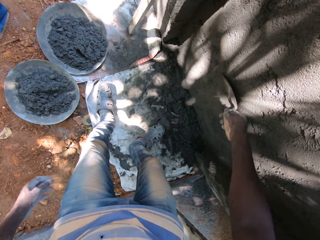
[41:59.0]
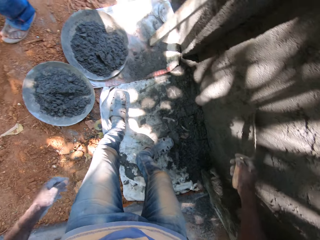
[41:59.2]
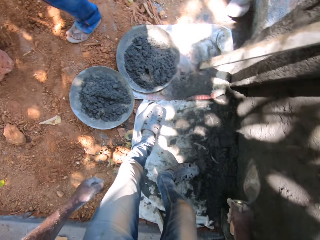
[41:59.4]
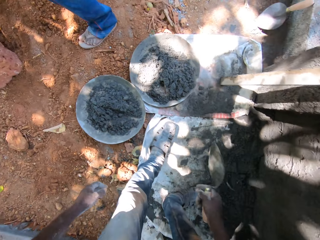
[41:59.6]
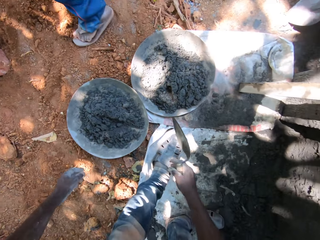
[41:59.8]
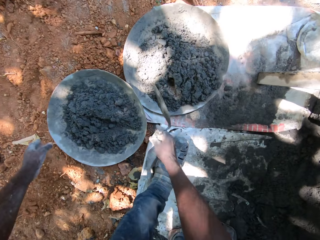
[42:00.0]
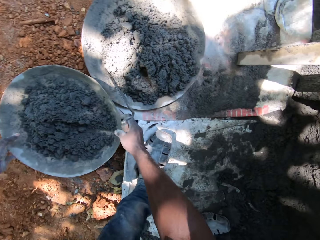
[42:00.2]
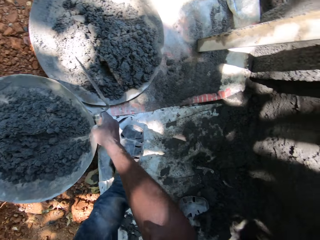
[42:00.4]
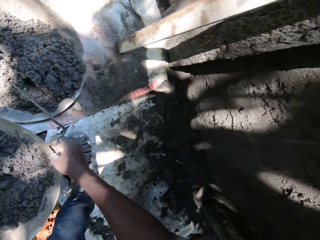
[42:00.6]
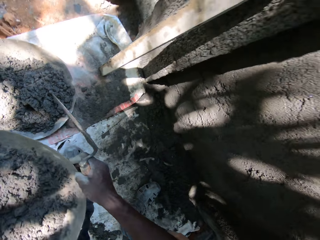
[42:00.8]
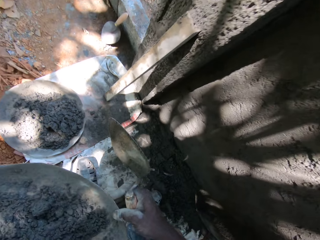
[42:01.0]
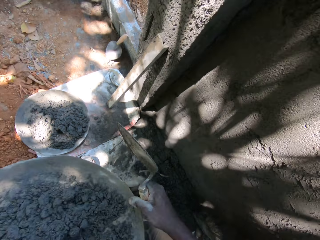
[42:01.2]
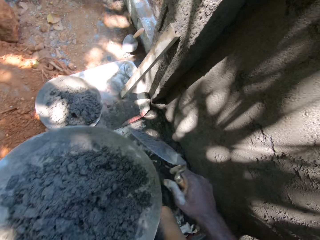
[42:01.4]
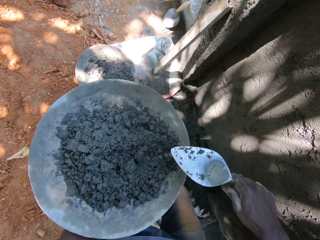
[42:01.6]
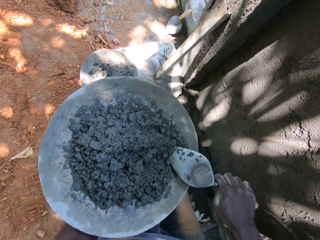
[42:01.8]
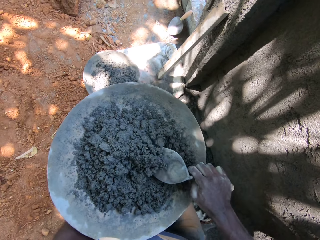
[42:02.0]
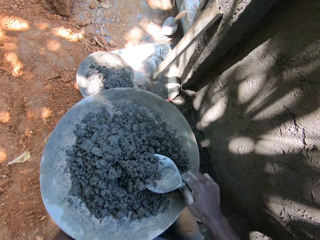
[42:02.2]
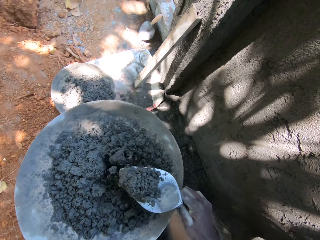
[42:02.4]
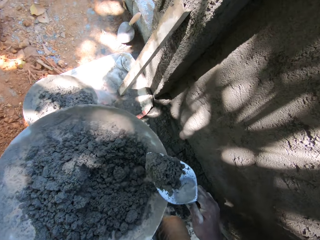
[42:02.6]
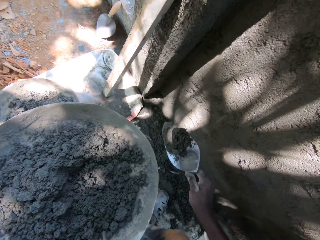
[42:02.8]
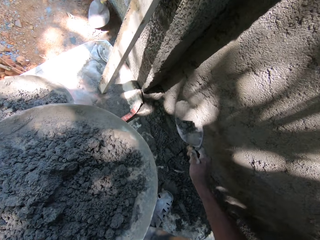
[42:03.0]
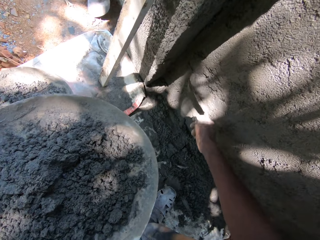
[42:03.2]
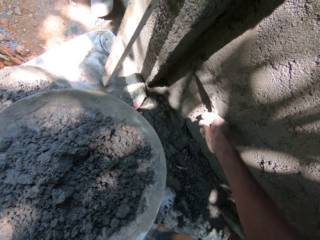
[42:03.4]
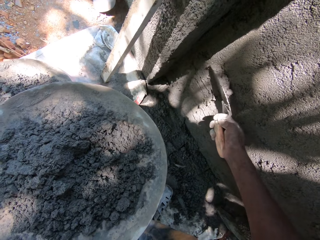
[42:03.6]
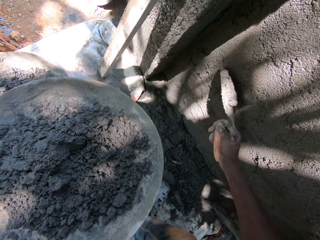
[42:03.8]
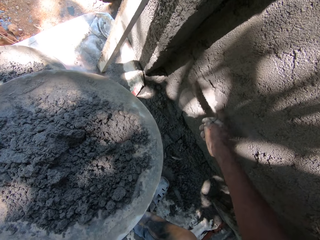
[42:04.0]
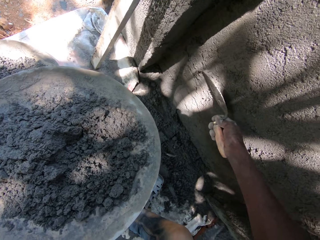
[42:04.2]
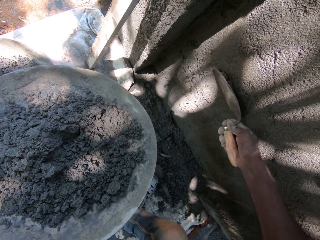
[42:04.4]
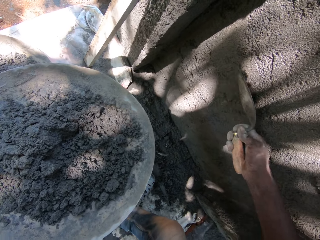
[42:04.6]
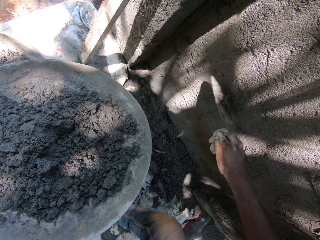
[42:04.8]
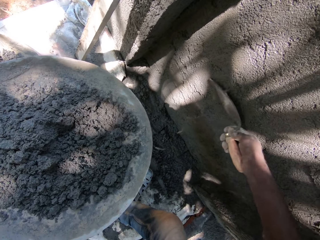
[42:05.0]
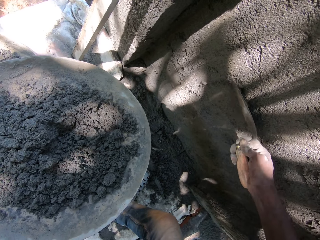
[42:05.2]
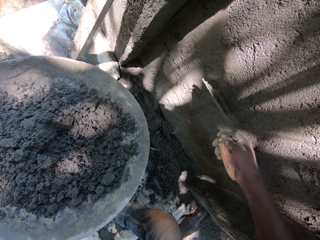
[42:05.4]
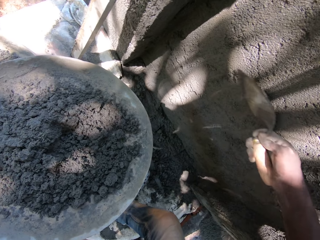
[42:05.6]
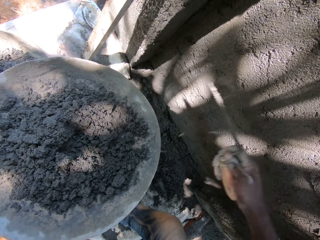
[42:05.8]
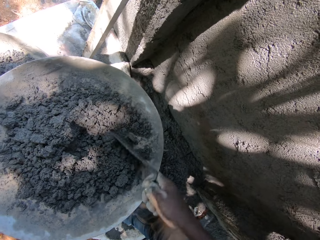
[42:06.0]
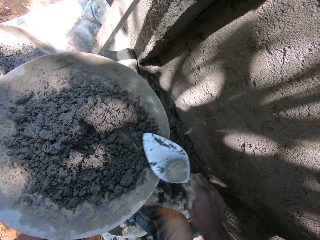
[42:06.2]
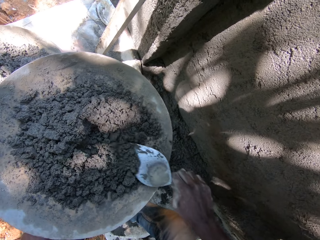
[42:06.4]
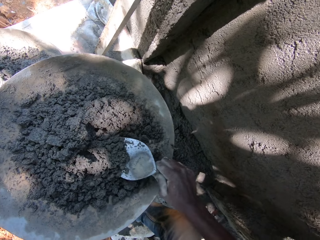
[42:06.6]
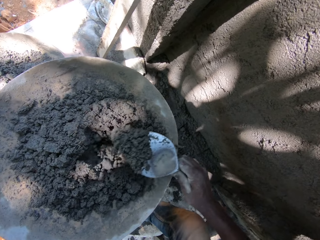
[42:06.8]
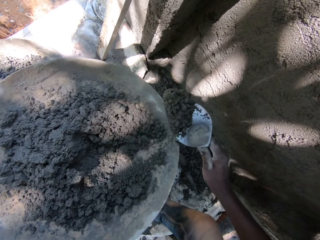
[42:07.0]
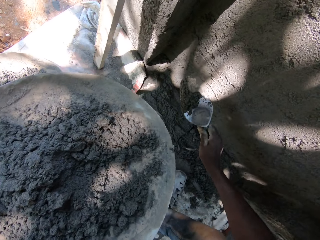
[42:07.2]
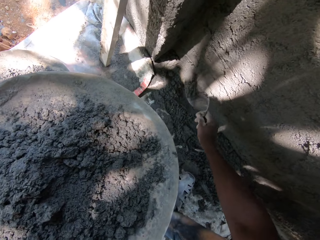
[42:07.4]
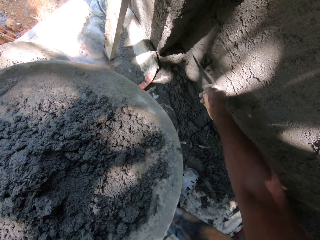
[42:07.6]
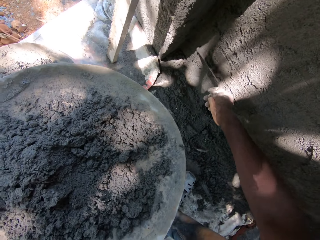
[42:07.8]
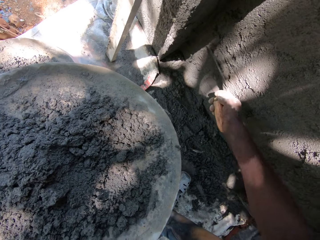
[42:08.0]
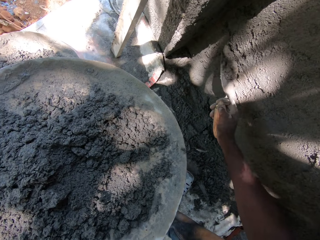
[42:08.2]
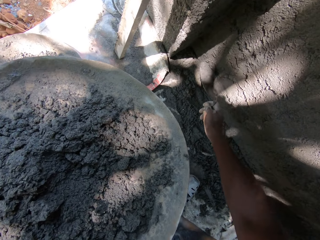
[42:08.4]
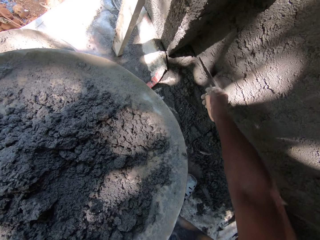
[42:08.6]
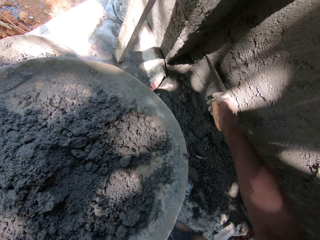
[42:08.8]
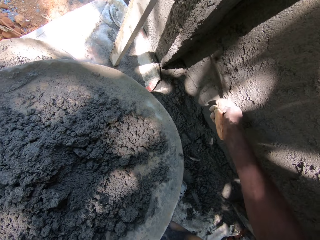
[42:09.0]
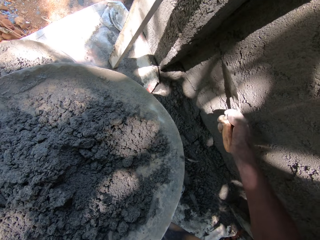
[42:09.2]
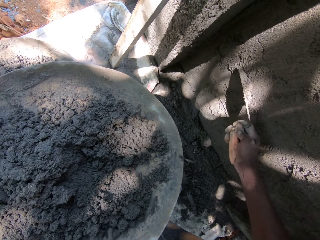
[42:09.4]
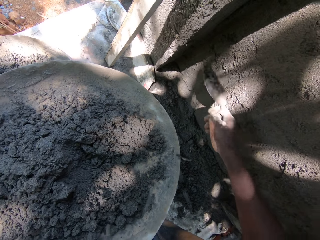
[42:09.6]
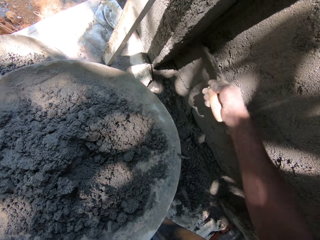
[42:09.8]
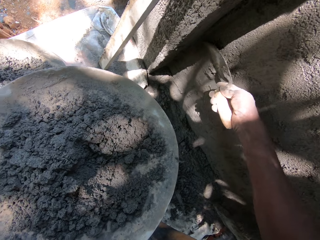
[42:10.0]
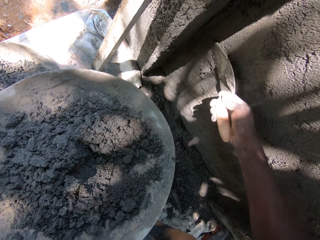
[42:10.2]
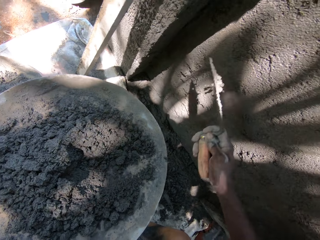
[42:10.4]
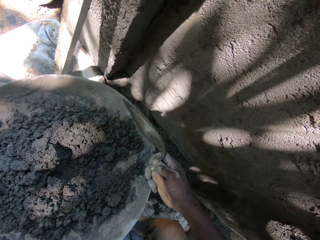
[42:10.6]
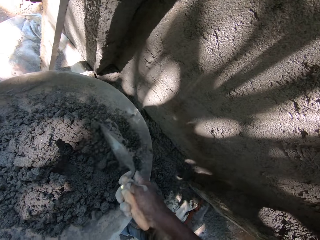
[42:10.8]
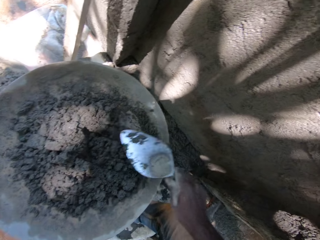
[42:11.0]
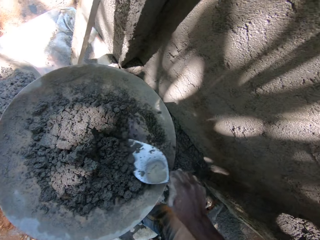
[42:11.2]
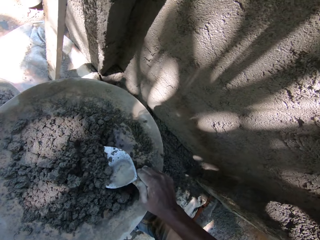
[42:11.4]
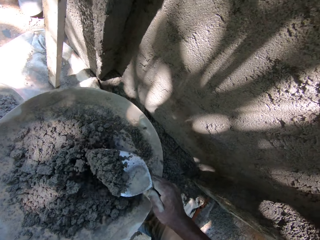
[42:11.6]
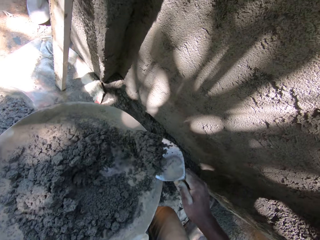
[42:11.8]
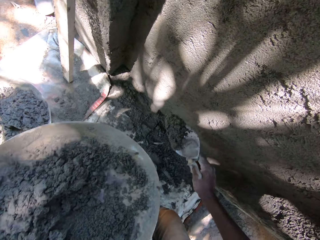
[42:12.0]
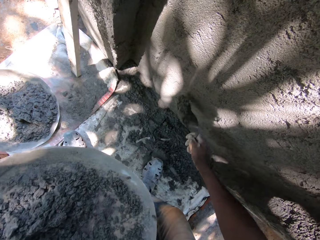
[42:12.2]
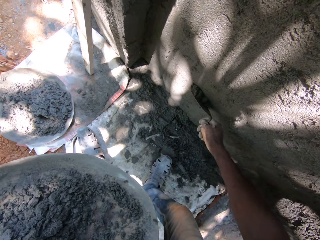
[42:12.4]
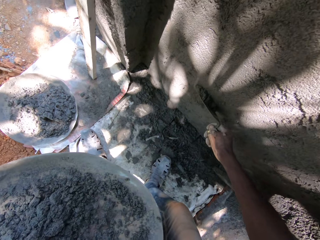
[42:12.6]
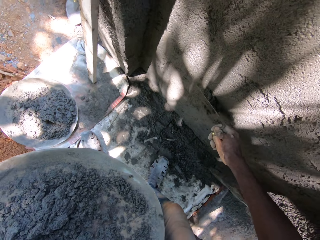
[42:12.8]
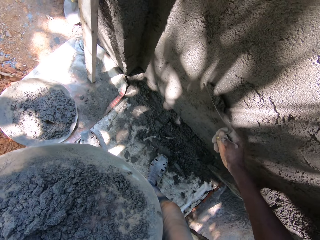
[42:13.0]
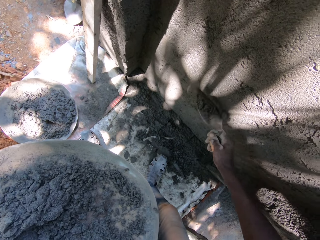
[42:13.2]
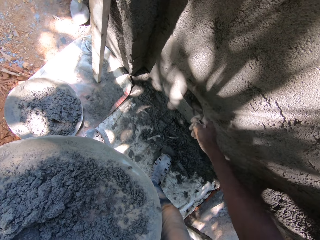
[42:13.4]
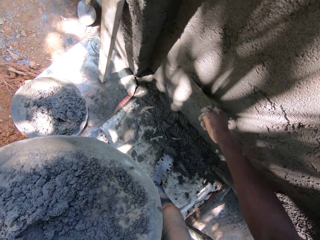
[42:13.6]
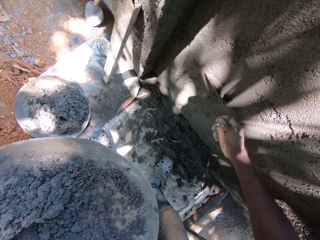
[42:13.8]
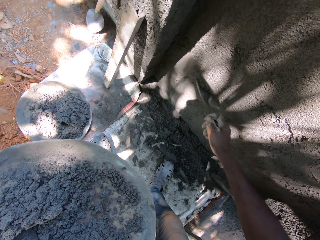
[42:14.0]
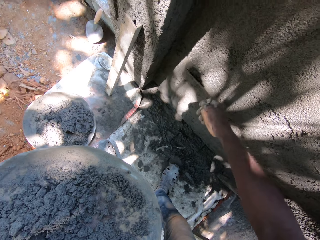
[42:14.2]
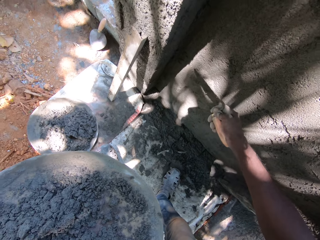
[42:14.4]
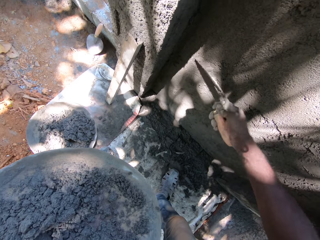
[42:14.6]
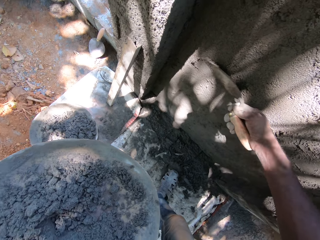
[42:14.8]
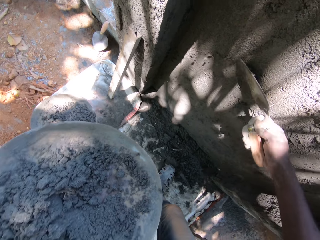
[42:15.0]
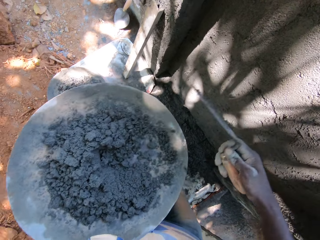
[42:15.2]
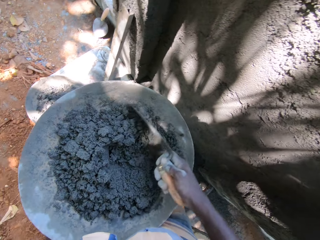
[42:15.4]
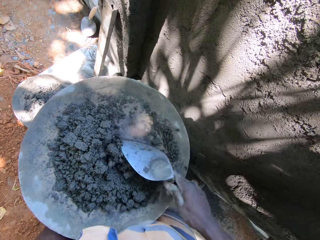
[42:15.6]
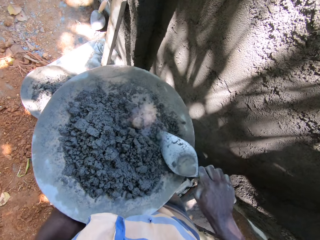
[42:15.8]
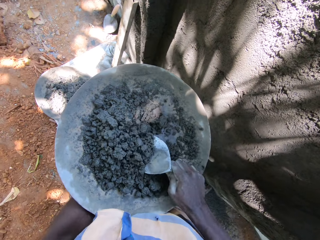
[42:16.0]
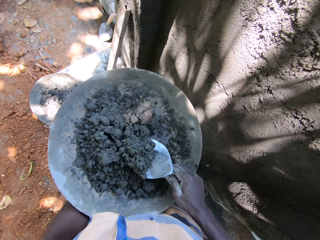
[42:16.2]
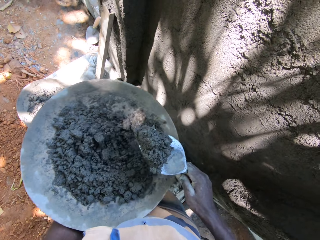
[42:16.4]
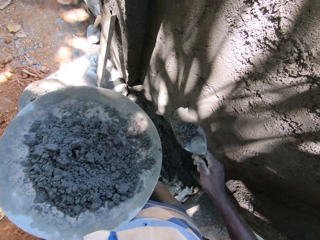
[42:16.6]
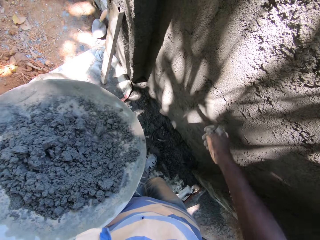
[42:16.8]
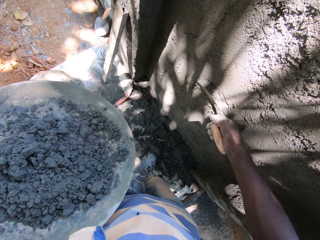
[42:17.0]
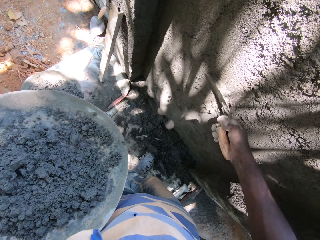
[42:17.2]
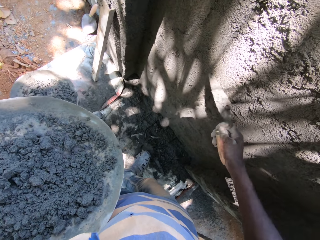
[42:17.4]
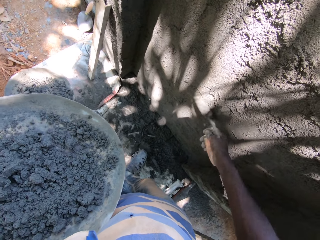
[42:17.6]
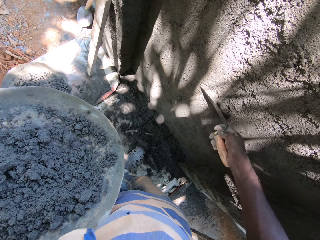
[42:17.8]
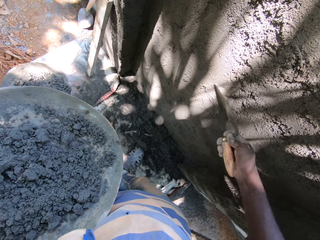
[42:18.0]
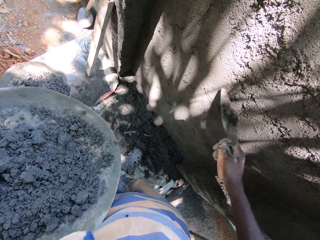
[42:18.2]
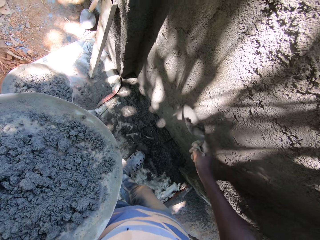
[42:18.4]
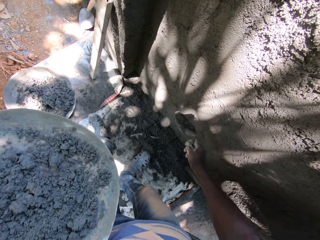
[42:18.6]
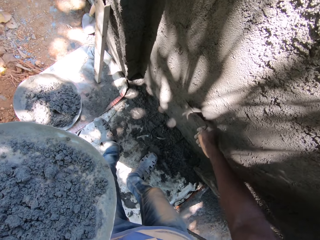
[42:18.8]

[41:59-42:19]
The camera wearer carries the pan of mortar paste or concrete with both hands. He holds the pan of mortar paste with his left hand. He picks the mortar paste in the pan with the hand trowel in his right hand. He adjusts the plastered wall with the hand trowel in his right hand. He puts the concrete on the wall. He picks the mortar paste in the pan with the hand trowel in his right hand. He adjusts the plastered wall with the hand trowel in his right hand. He picks the mortar paste in the pan with the hand trowel in his right hand. He adjusts the plastered wall with the hand trowel in his right hand. He picks the mortar paste in the pan with the hand trowel in his right hand. He adjusts the plastered wall with the hand trowel in his right hand.

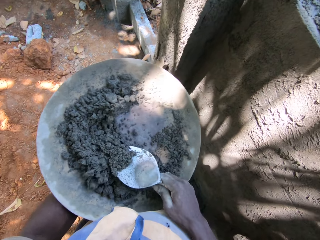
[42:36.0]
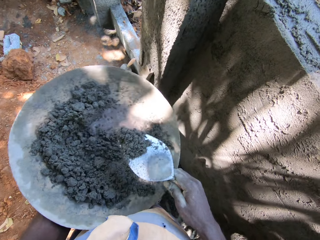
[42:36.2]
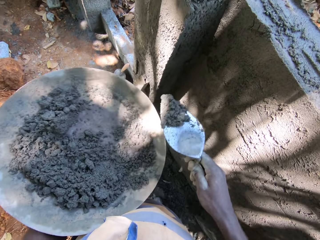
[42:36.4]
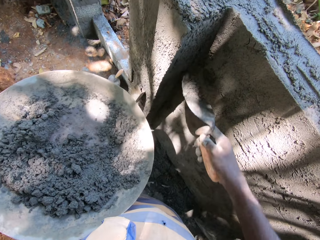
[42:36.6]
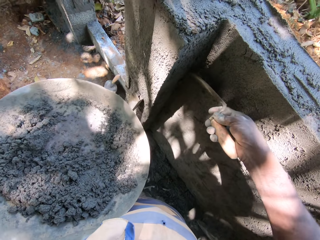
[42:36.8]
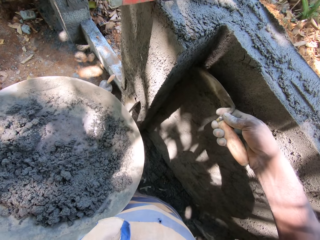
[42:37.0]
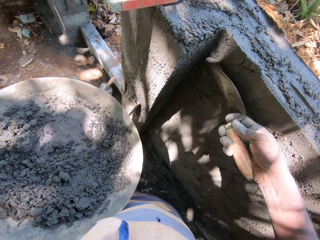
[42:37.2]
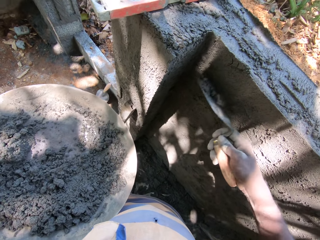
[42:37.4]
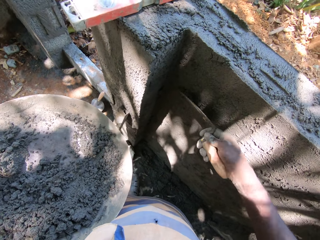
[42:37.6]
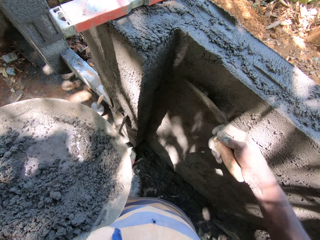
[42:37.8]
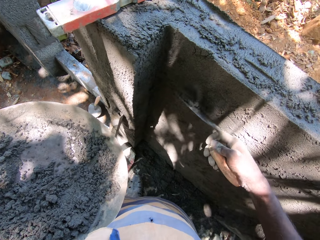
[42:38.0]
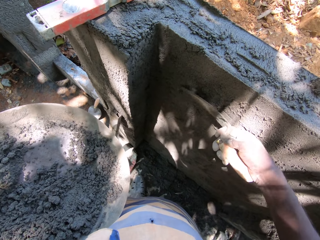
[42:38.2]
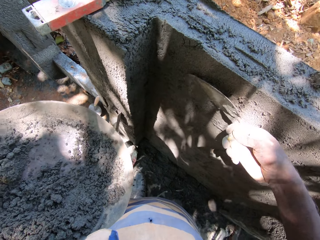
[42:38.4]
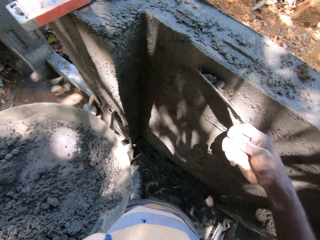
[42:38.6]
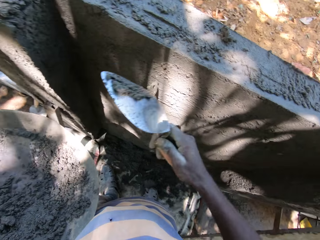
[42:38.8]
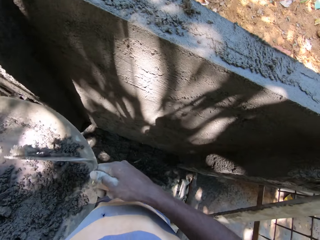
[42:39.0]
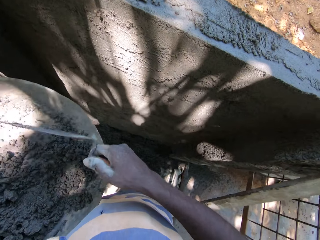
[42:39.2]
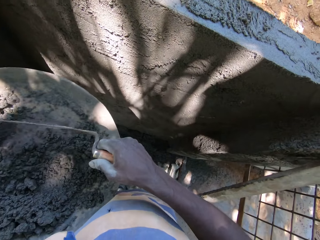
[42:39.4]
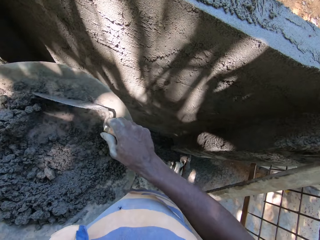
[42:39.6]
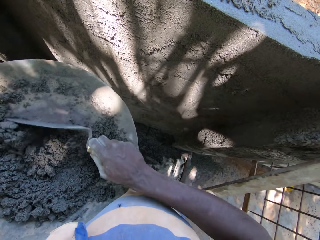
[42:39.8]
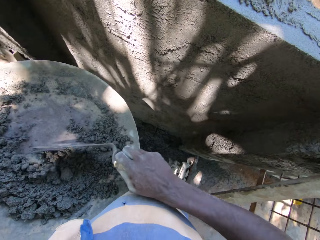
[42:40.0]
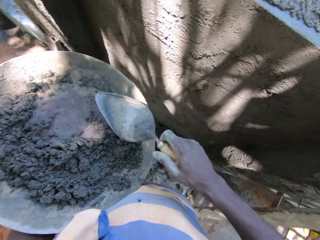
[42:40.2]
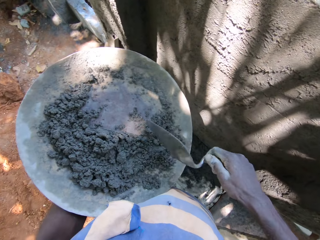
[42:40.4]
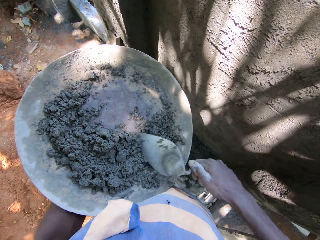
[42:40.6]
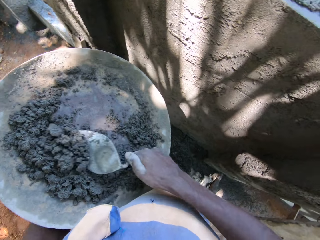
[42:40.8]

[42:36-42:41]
The camera wearer picks mortar paste in the pan with the hand trowel in his right hand. He adjusts the plastered wall with the hand trowel in his right hand.
